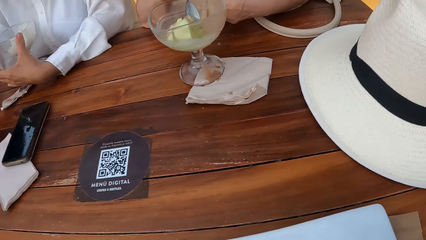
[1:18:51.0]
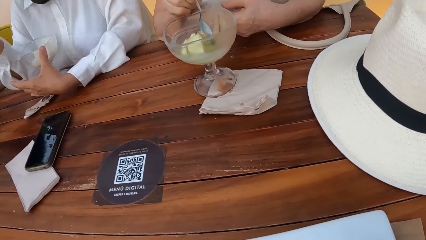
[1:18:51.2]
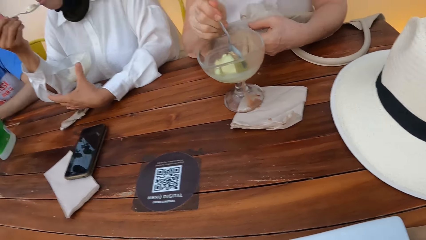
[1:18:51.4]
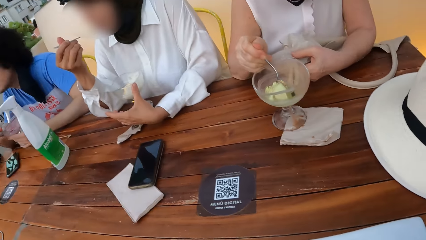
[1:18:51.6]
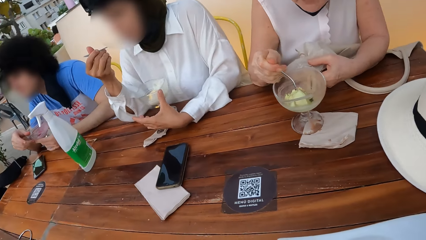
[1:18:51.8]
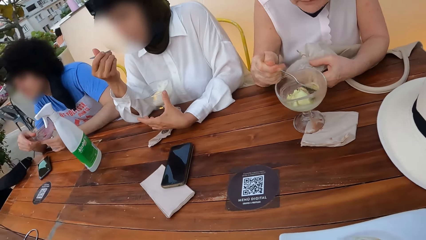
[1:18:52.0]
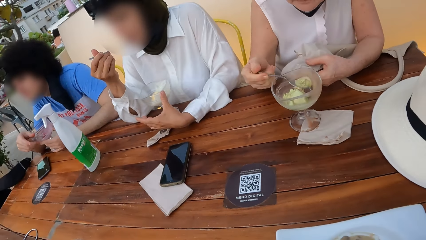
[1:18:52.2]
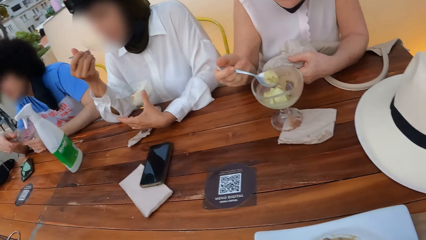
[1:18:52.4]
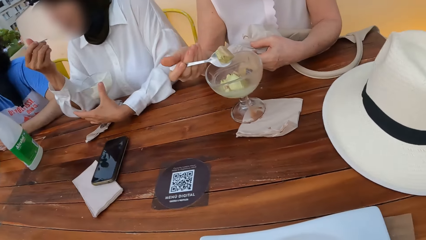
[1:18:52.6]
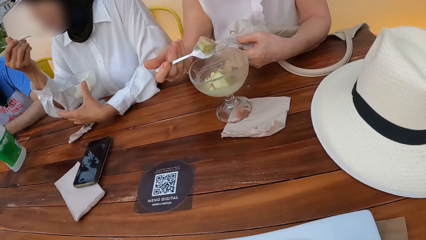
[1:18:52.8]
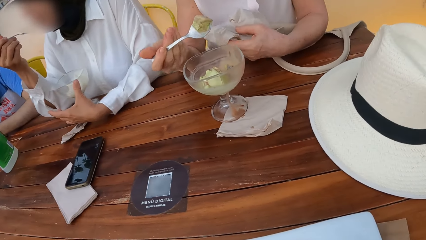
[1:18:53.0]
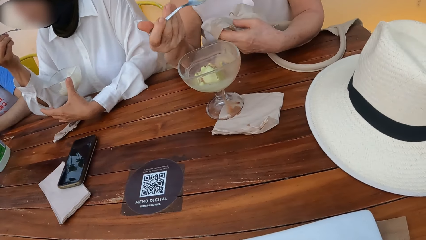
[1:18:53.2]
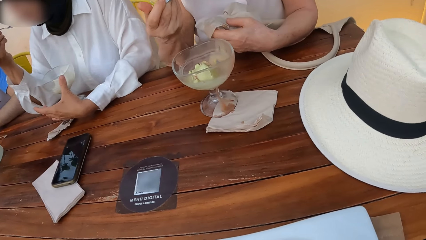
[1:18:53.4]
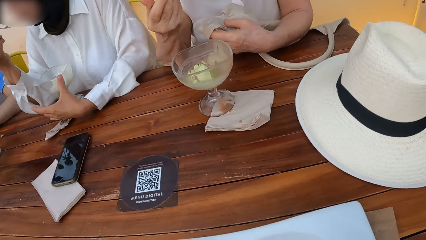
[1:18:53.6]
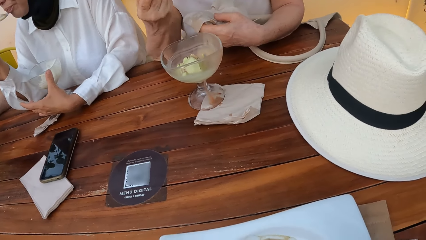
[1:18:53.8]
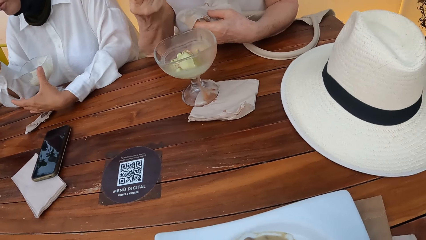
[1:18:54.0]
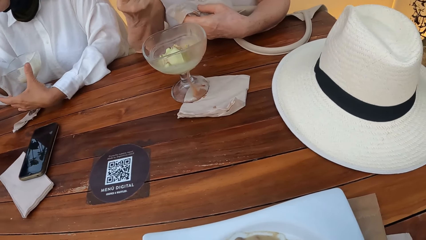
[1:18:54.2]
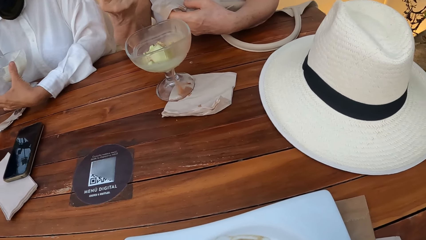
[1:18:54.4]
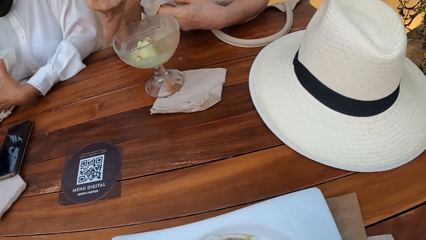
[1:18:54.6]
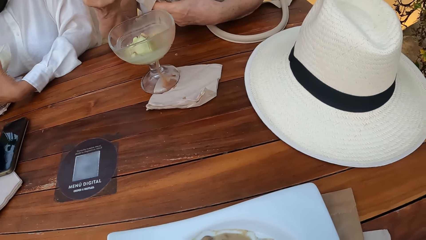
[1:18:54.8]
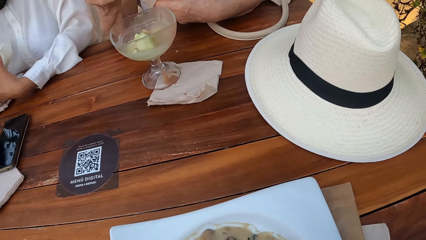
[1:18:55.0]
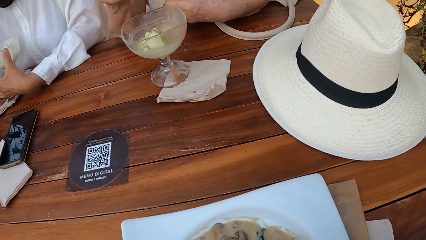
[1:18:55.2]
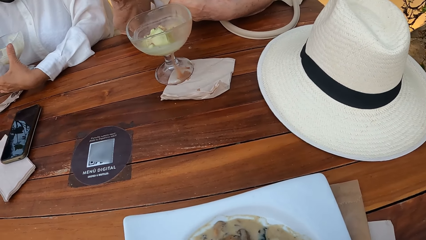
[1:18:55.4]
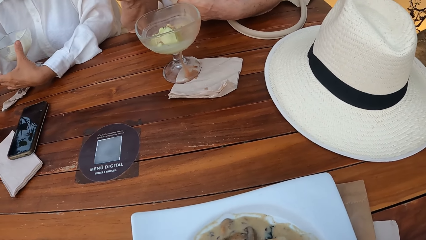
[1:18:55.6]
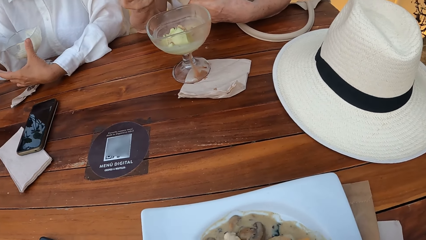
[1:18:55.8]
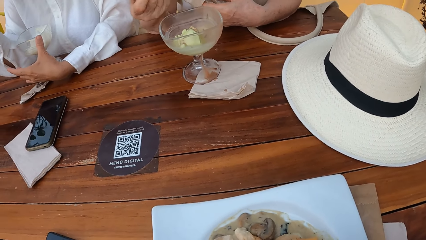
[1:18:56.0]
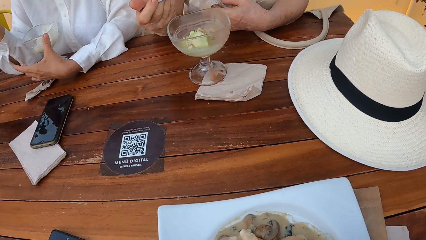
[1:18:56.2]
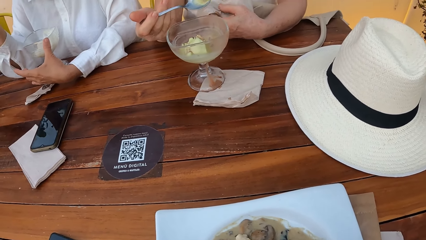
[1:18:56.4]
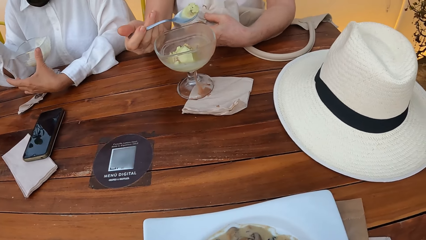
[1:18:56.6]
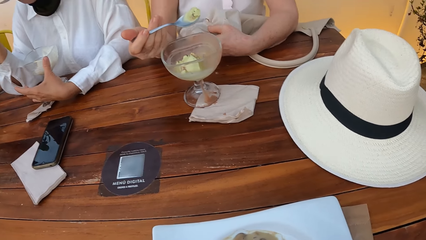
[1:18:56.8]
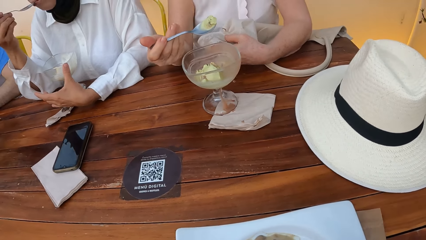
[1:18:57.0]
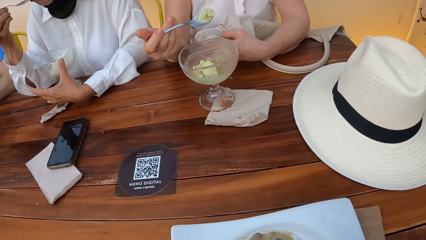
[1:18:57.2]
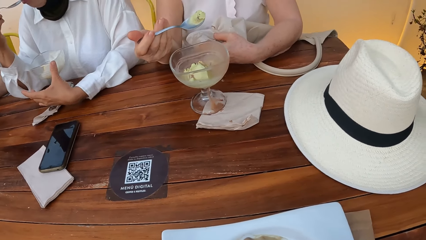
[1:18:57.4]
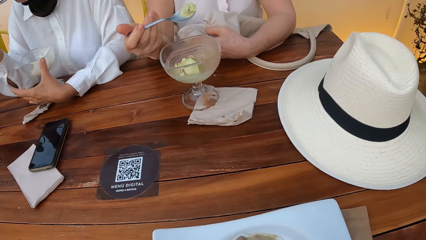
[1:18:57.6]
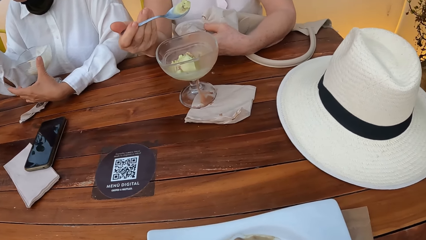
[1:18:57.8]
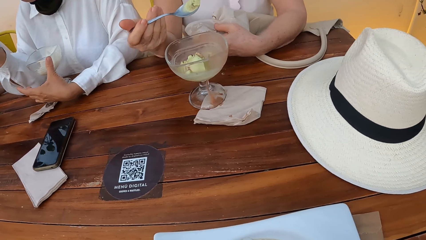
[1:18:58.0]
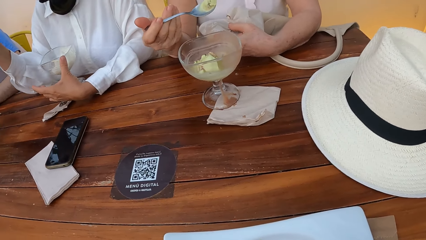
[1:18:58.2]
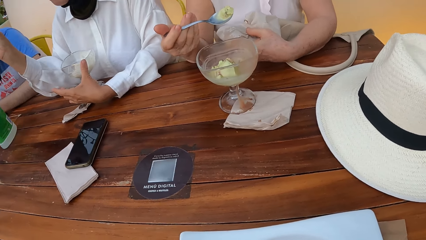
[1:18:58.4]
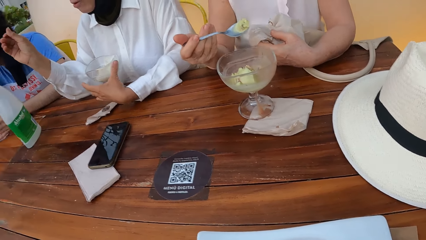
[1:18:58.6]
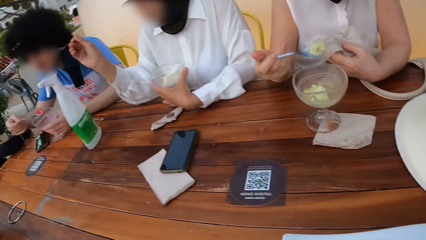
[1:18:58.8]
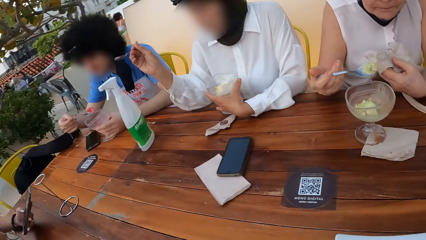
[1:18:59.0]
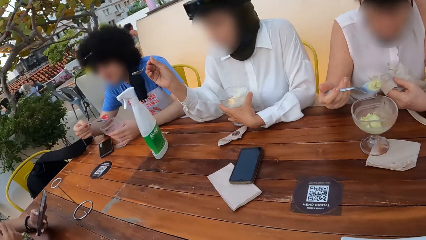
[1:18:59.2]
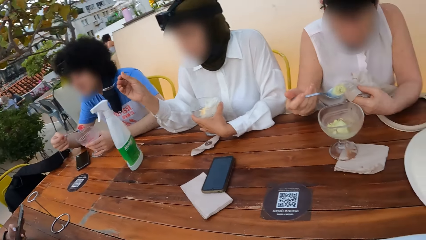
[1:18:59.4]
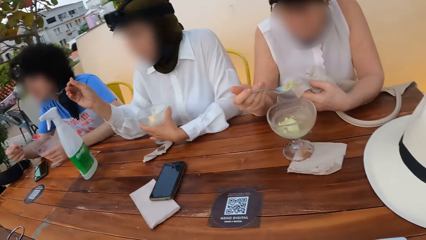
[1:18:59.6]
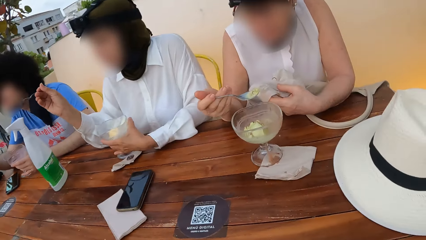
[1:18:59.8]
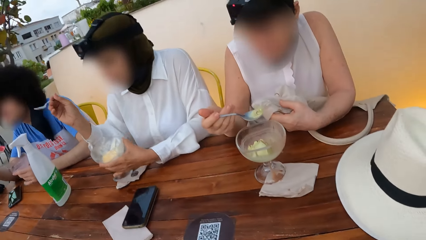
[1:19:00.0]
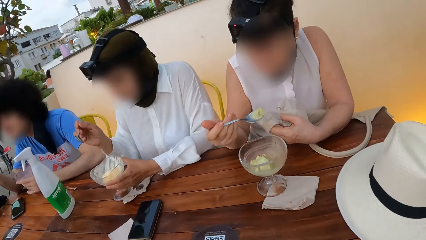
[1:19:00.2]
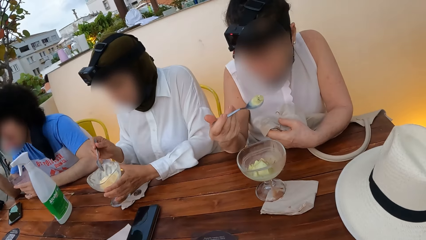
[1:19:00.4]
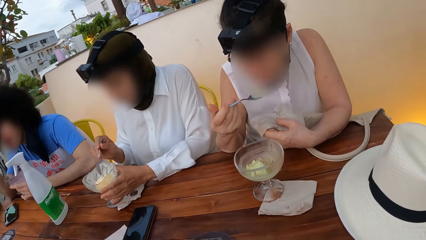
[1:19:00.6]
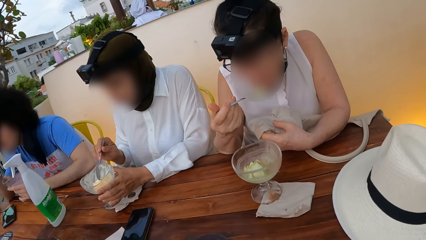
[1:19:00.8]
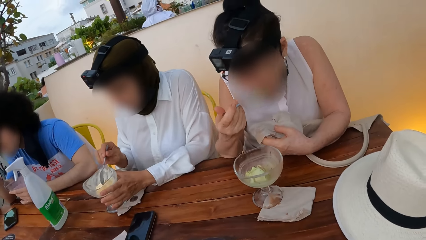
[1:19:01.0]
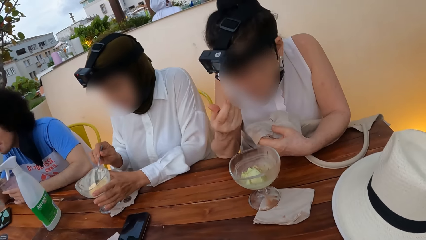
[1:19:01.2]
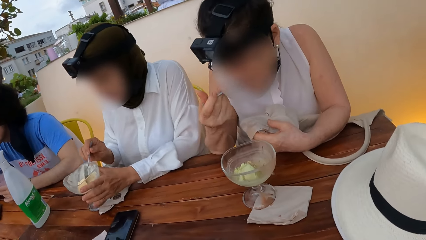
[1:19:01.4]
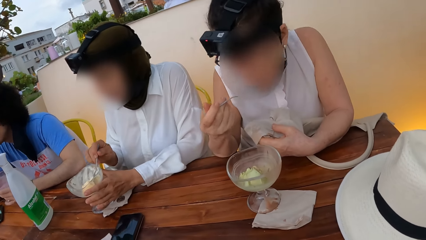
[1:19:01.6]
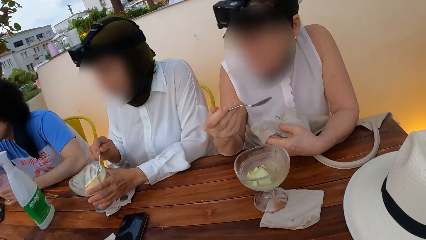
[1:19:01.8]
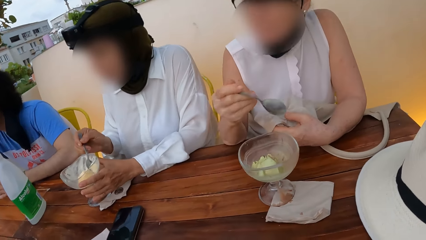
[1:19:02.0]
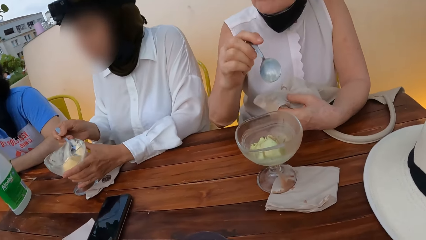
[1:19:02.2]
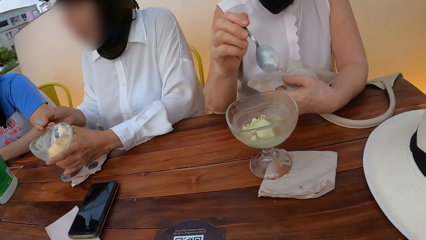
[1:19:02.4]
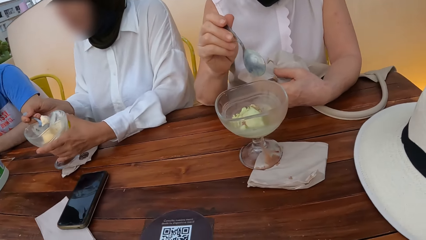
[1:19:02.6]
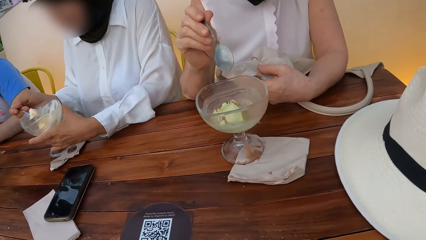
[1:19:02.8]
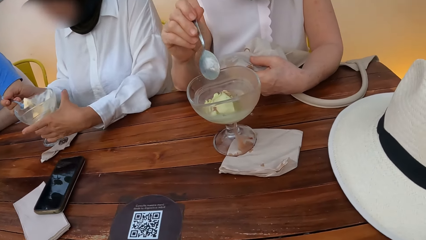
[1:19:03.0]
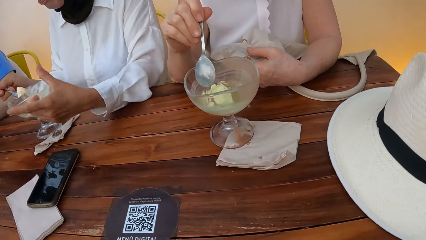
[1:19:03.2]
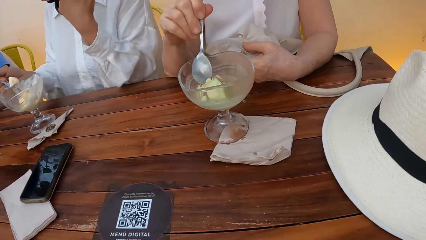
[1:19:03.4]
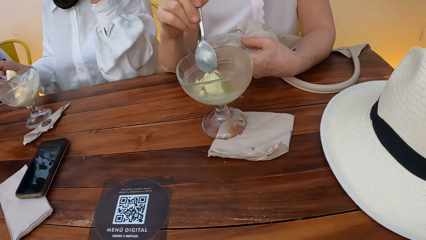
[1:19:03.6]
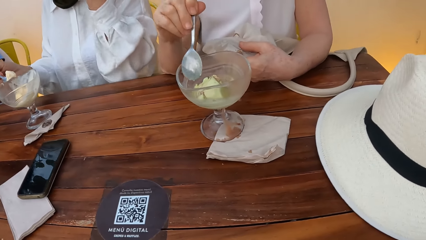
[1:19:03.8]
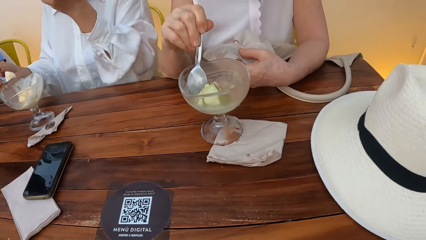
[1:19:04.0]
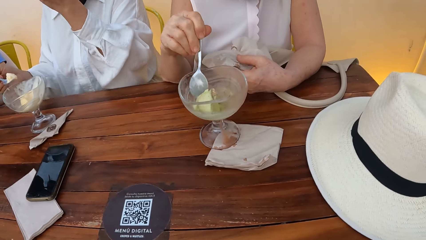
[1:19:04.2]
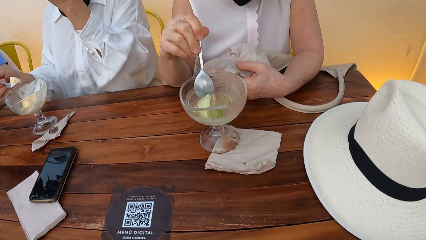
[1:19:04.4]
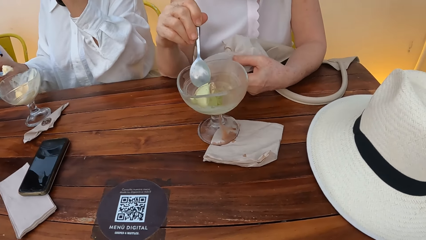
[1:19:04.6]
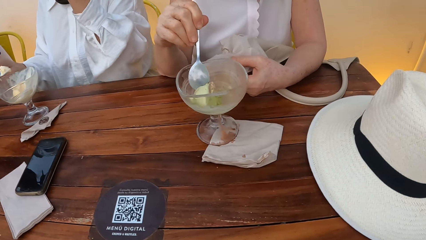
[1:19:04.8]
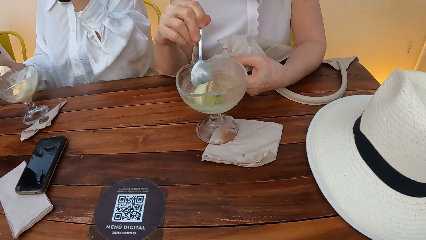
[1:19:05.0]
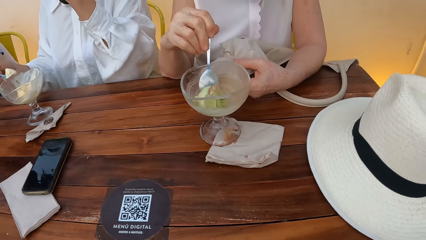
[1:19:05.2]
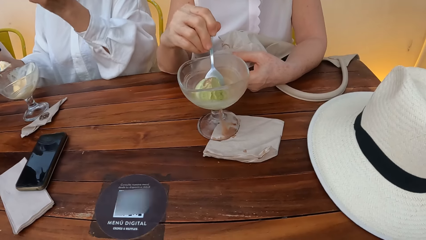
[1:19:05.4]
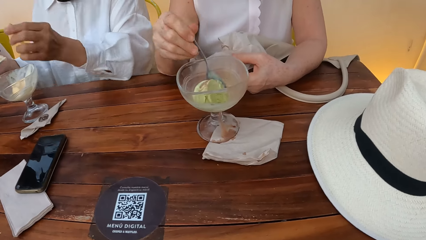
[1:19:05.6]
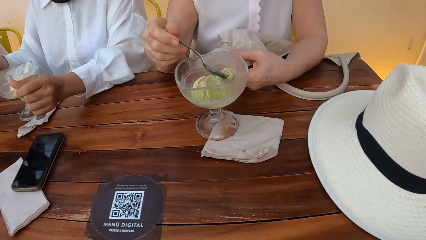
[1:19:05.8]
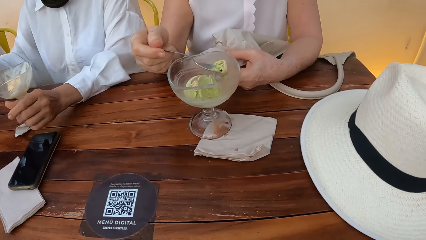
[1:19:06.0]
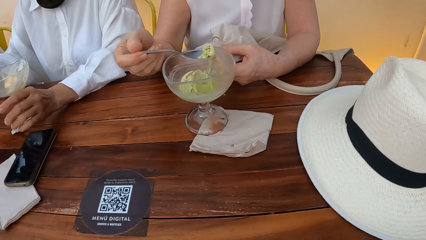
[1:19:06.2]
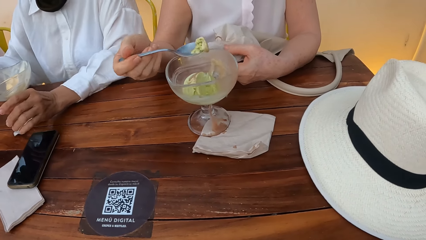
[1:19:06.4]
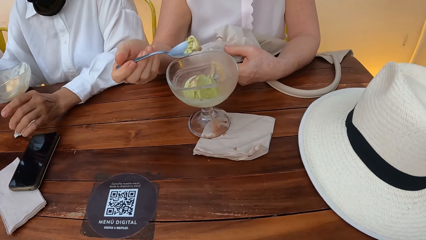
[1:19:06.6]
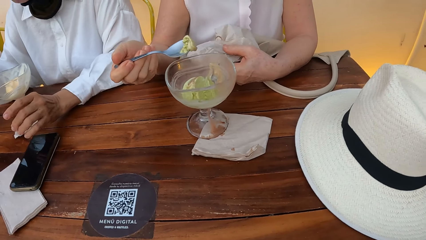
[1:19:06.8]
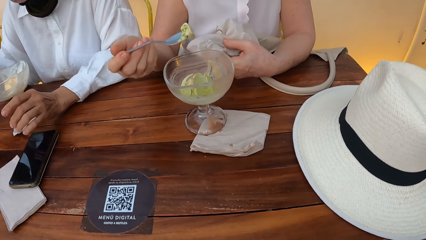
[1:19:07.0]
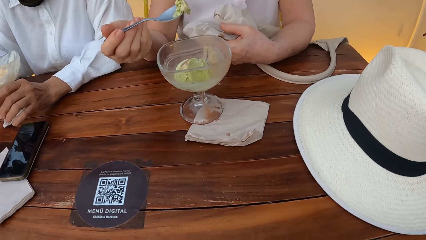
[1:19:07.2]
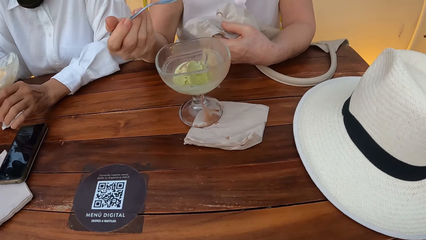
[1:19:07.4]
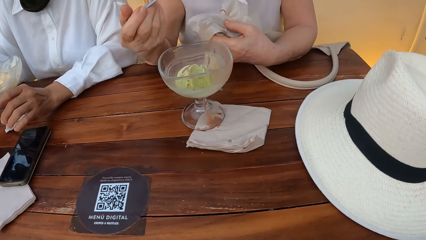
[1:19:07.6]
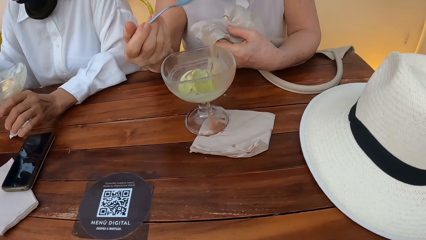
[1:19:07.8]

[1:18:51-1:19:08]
A lady eats ice cream with a spoon.
